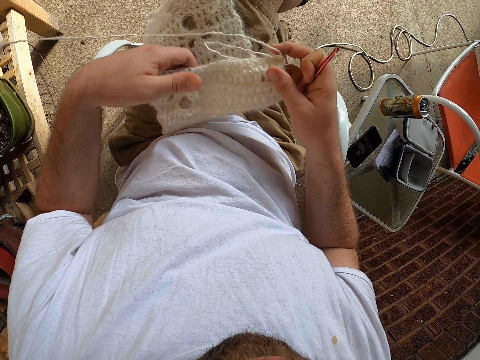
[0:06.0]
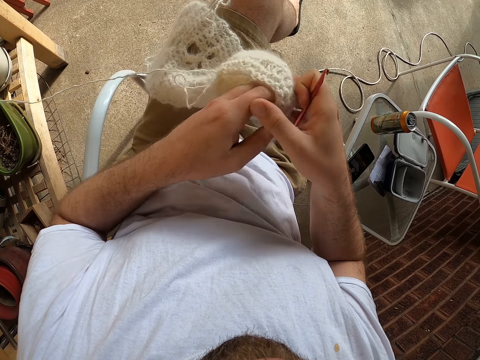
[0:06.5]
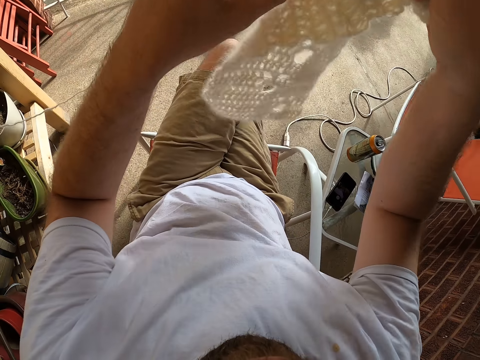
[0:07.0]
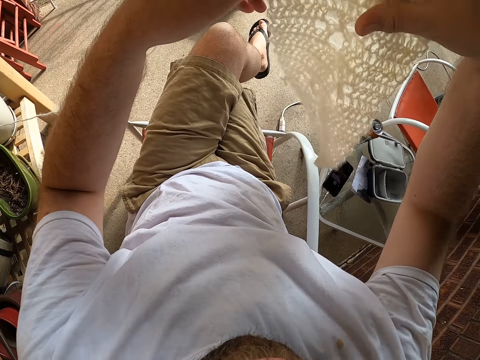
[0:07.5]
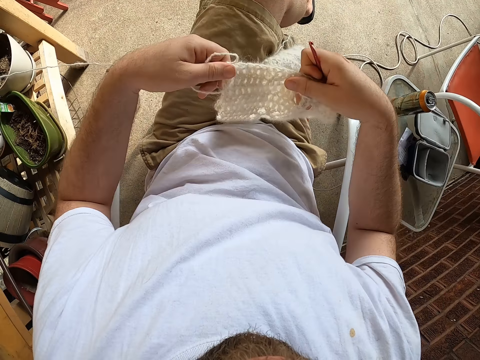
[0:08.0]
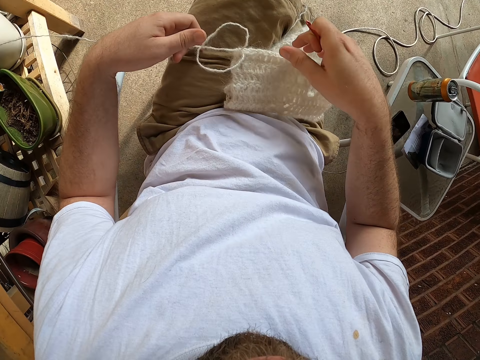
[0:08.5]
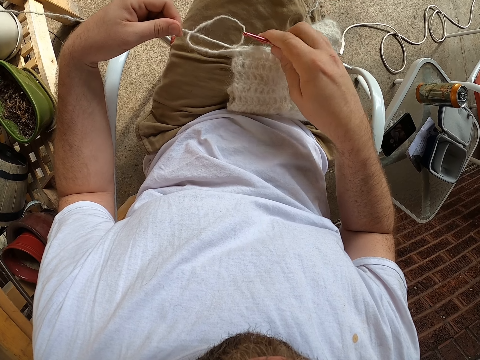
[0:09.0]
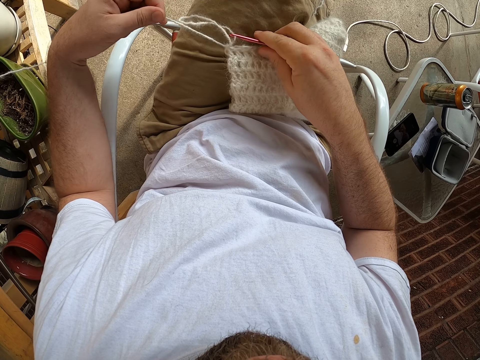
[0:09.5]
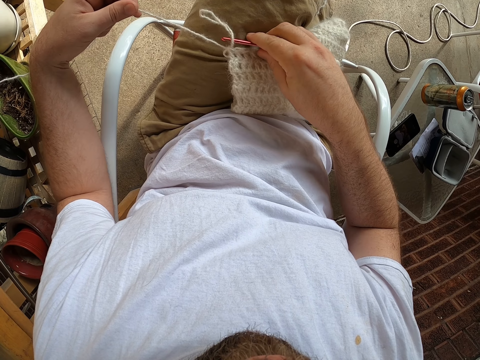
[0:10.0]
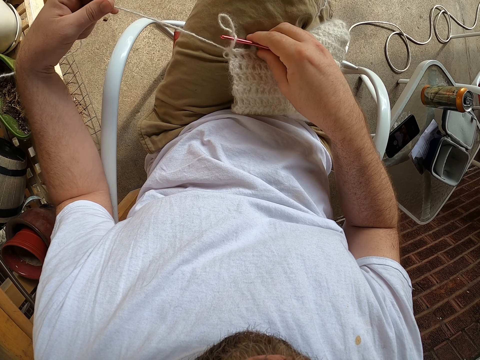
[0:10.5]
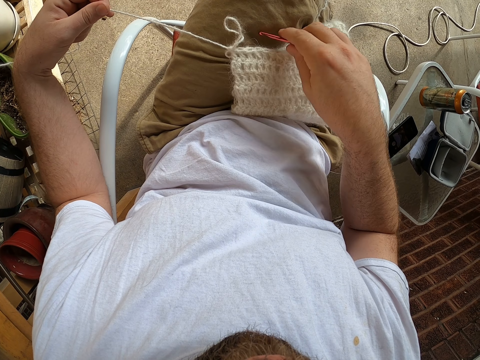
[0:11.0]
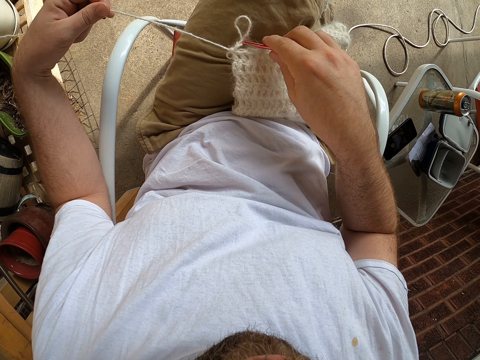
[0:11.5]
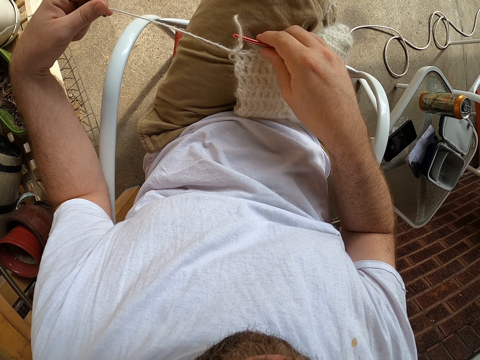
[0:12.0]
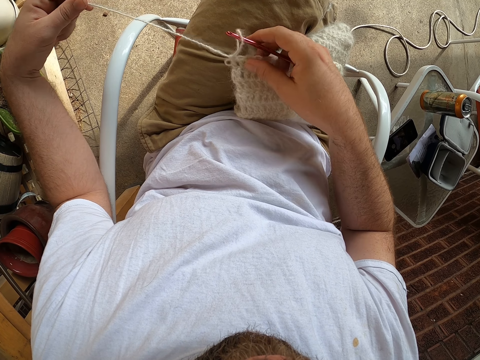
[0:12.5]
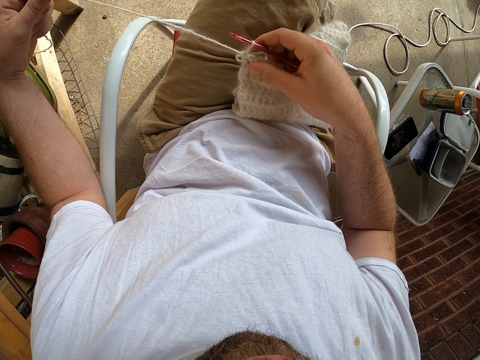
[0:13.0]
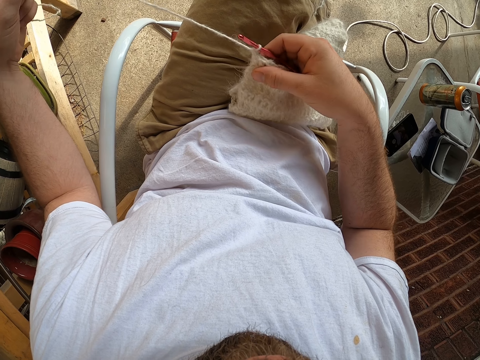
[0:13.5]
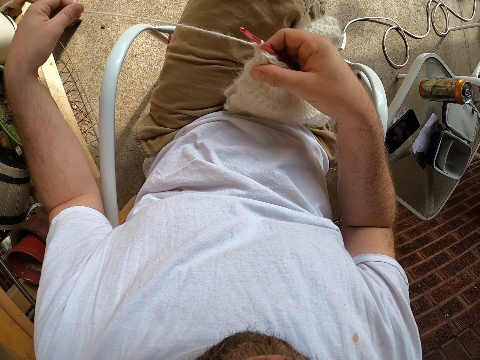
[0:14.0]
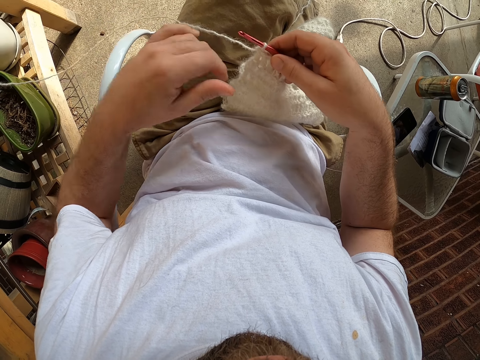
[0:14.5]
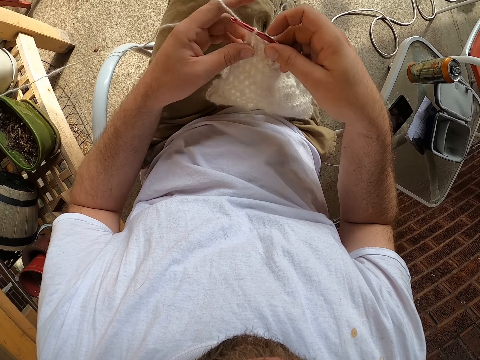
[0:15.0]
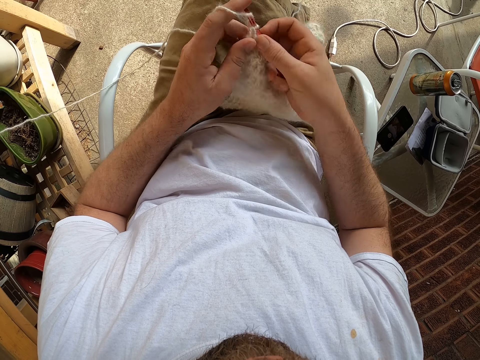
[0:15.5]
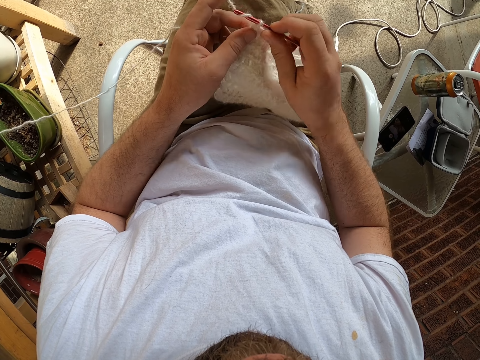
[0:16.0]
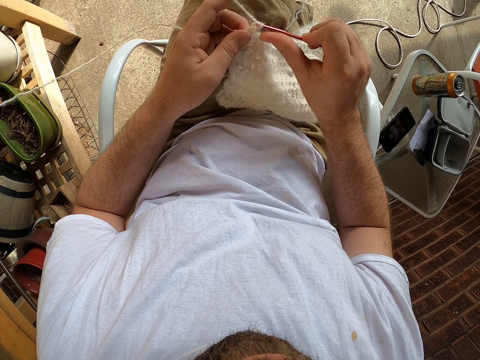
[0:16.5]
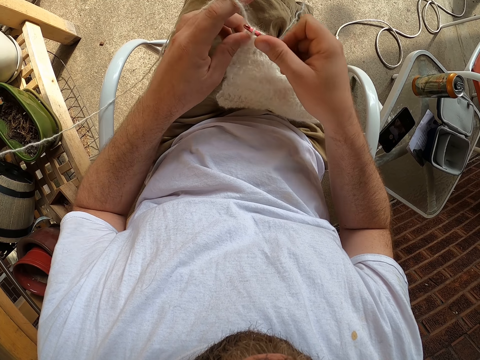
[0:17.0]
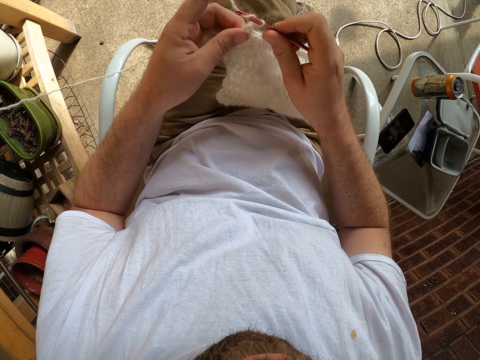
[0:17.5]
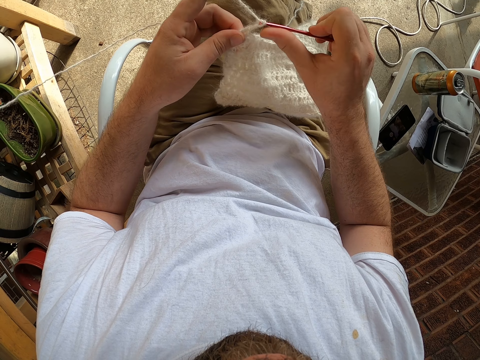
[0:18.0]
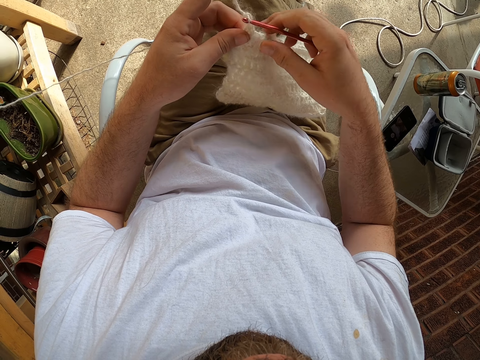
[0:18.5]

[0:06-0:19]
The camera wearer lifts up the crochet from his lap. He places the crochet on his lap with his two hands. He adjusts the thread. He pulls a yarn on the crochet with his left hand. He holds the crochet with his right hand. He holds the crochet with his left hand. He crochets with the yarn.

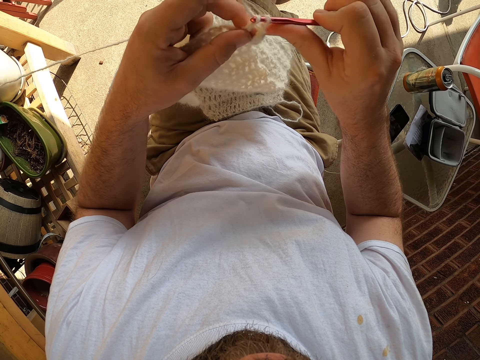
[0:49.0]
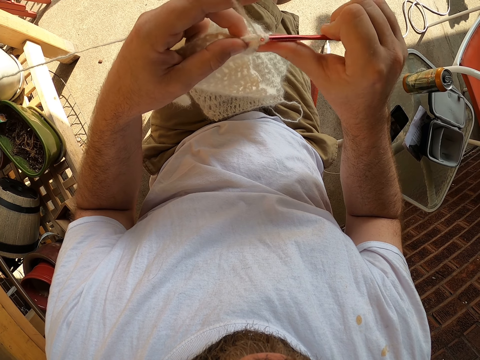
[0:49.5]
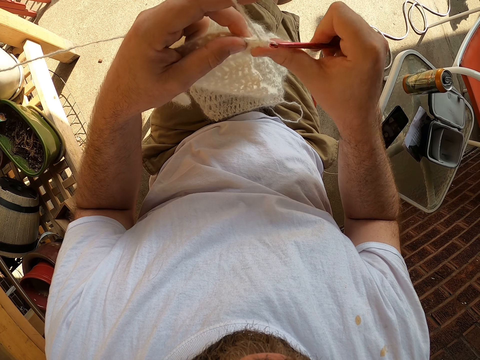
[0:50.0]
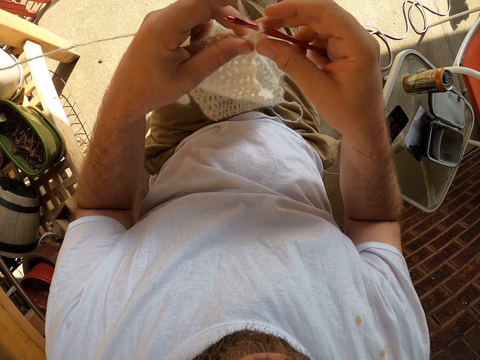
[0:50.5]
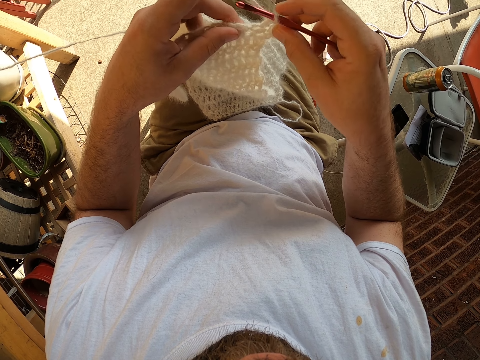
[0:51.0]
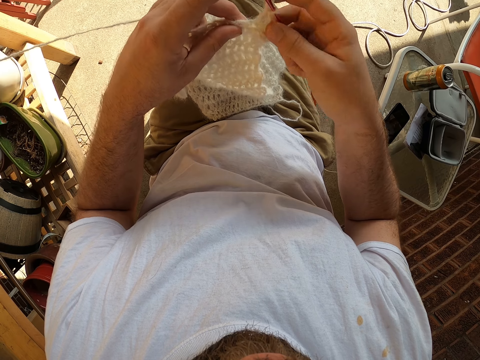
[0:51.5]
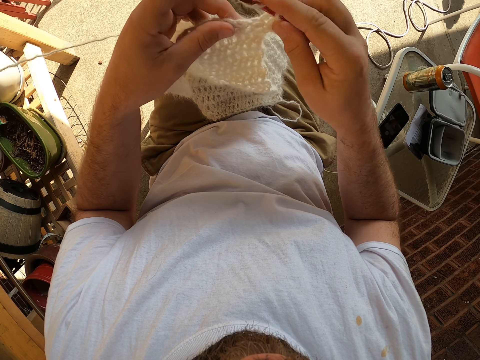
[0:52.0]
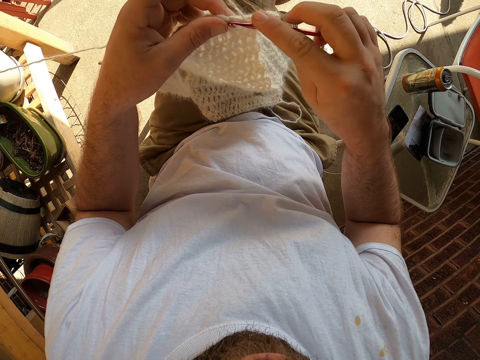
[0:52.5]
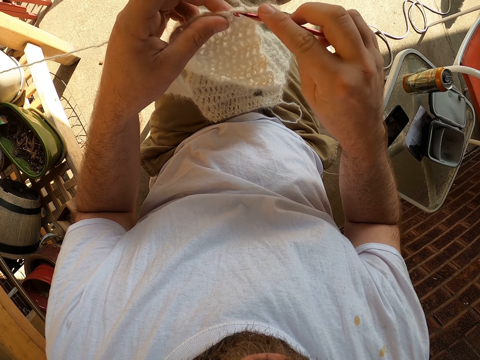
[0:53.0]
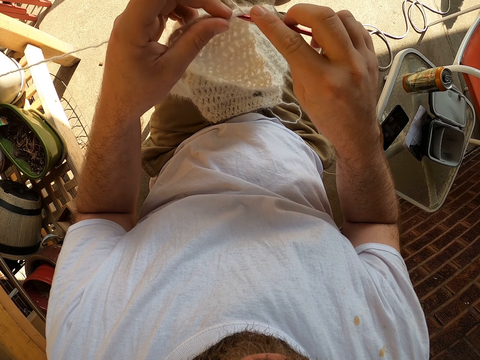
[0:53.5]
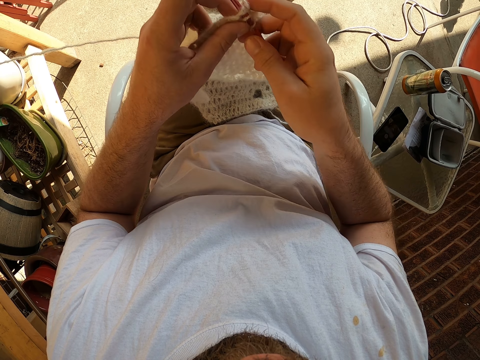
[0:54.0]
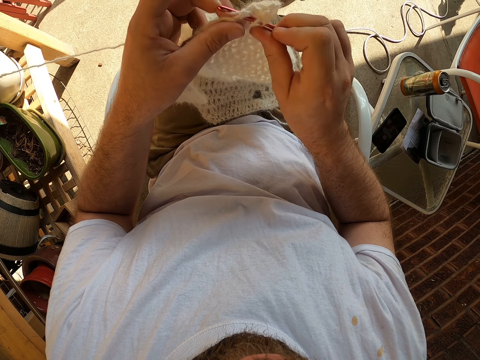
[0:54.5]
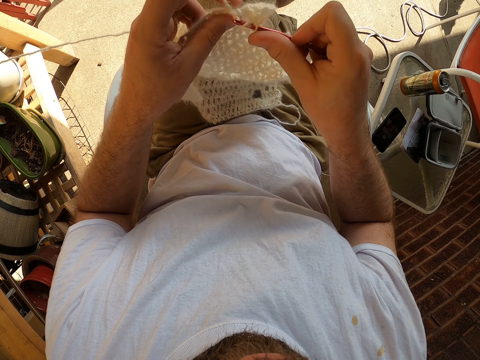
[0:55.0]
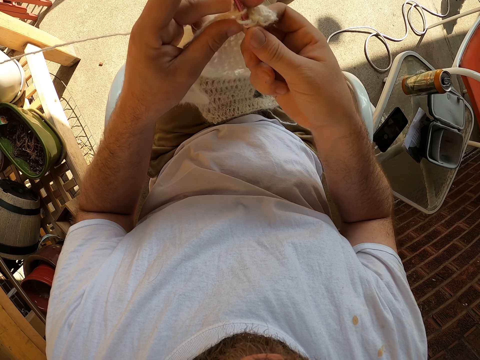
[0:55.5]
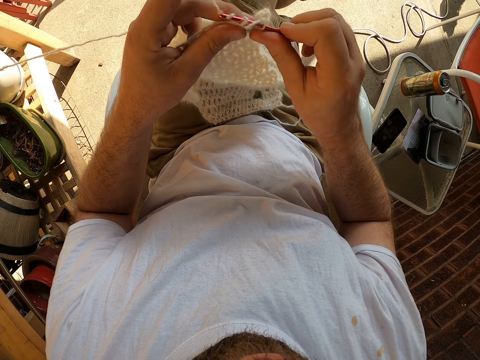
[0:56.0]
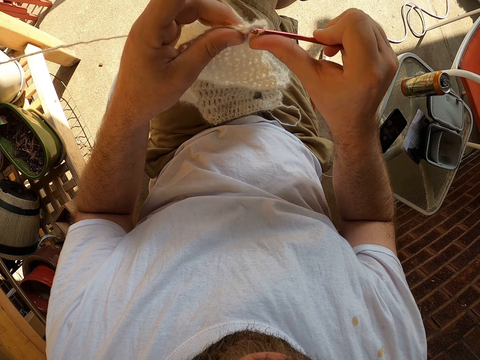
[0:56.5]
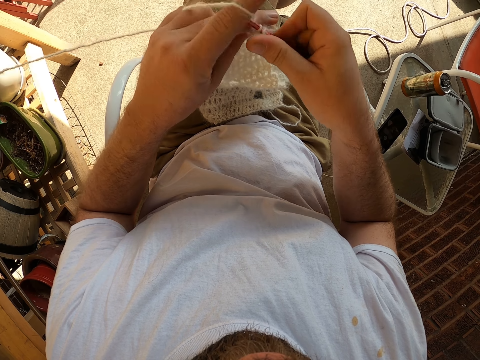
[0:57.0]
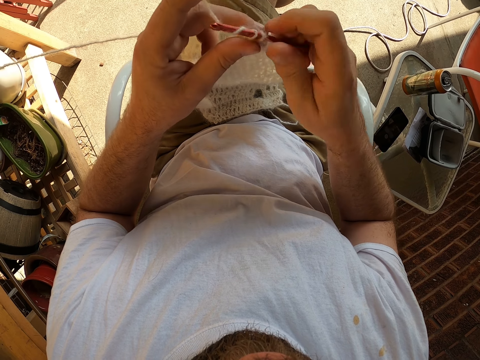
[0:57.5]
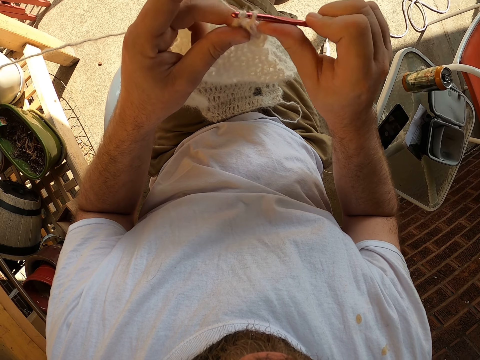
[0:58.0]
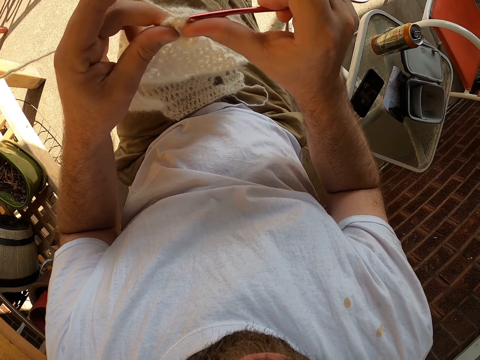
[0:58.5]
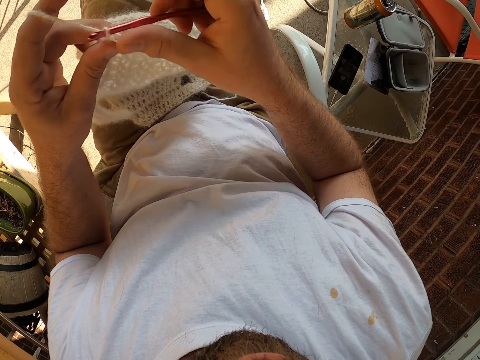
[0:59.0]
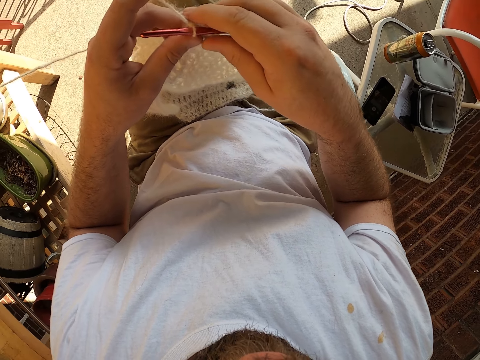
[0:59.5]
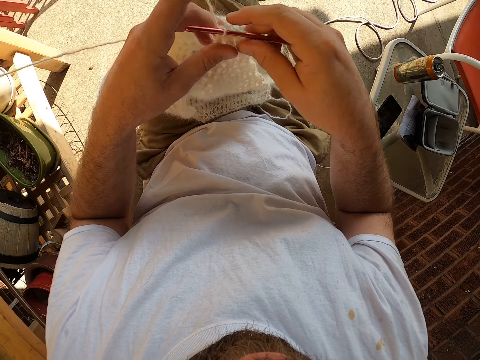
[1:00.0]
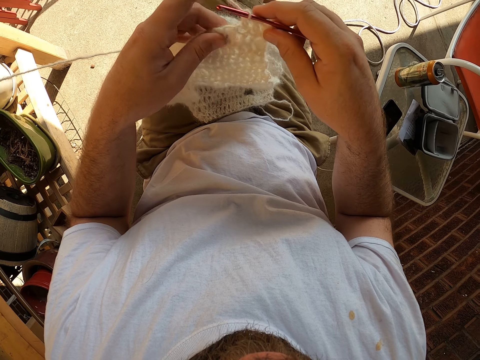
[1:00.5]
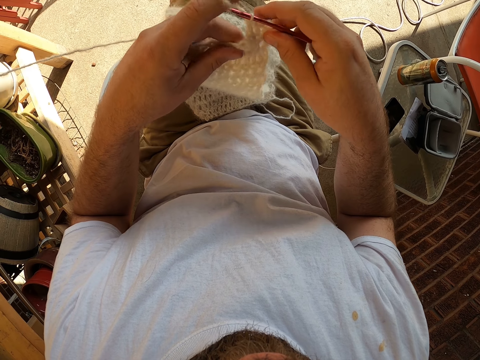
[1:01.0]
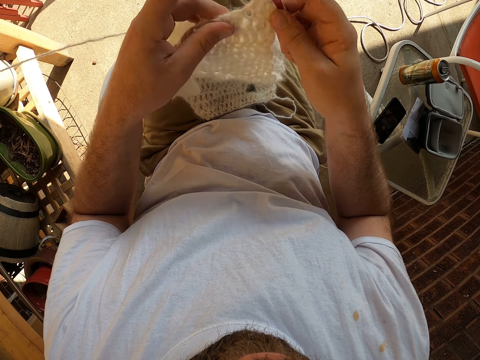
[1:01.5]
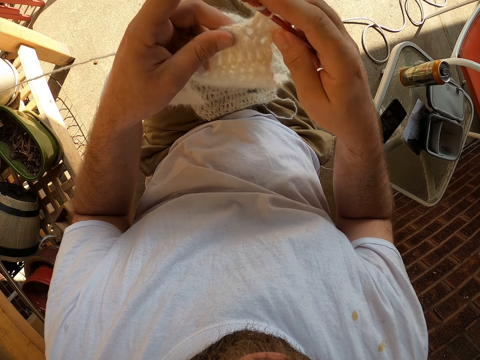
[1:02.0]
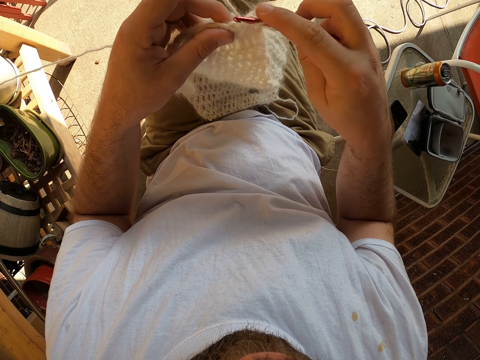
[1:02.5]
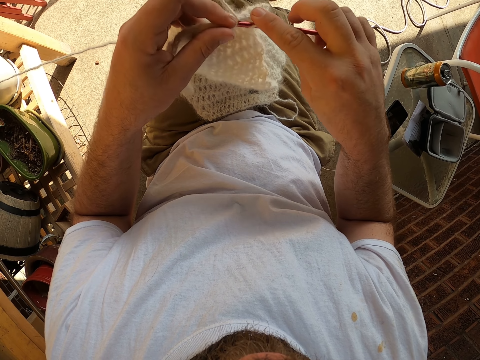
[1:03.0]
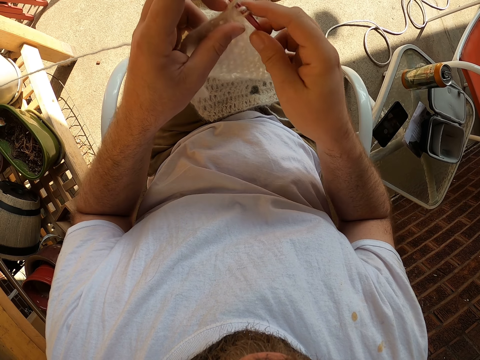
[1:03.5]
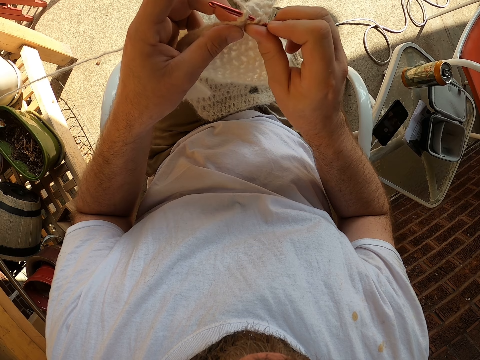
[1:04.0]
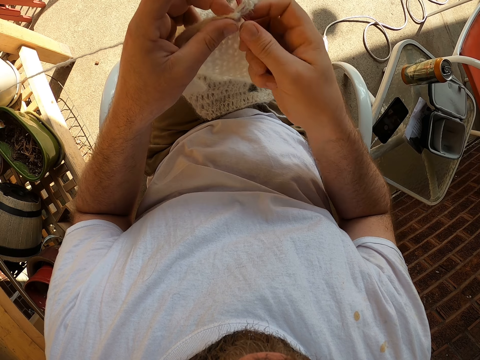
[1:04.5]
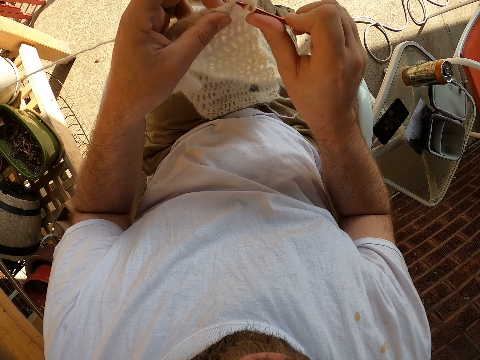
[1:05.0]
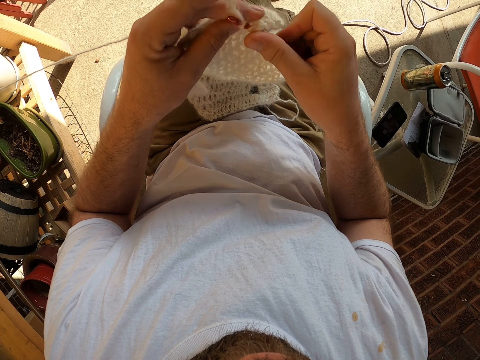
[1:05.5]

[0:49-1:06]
The camera wearer adjusts the fabric. He knits the fabric. He turns towards the phone on the table. He adjusts the fabric. He turns to the crochet in his hands. He knits the fabric.
